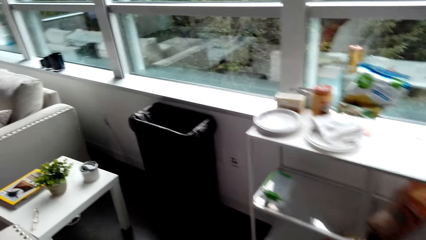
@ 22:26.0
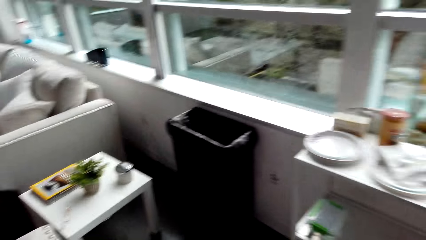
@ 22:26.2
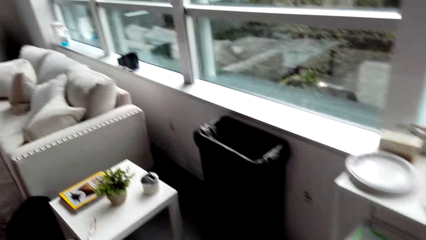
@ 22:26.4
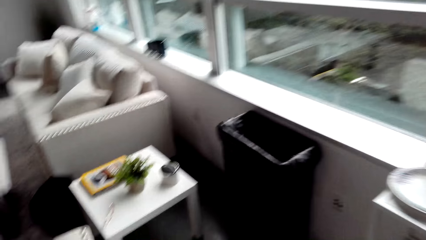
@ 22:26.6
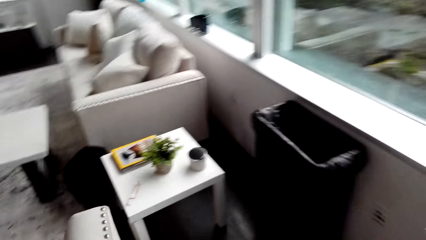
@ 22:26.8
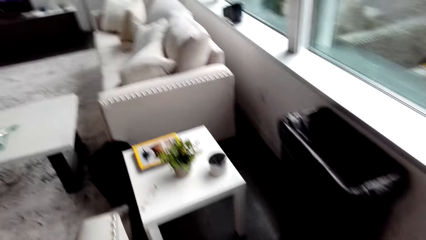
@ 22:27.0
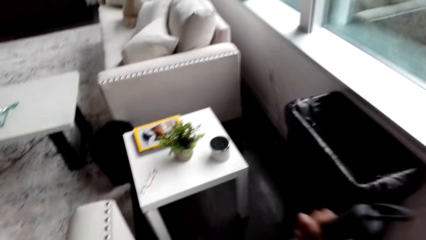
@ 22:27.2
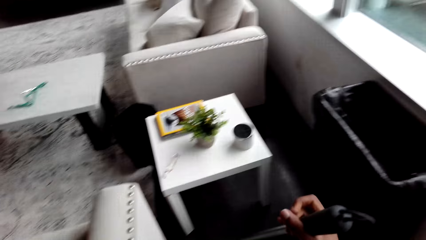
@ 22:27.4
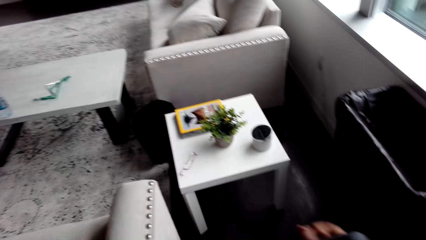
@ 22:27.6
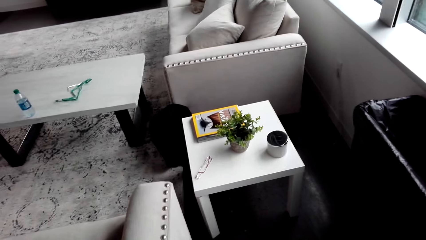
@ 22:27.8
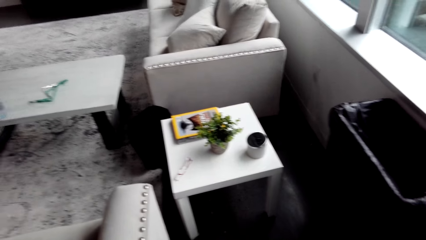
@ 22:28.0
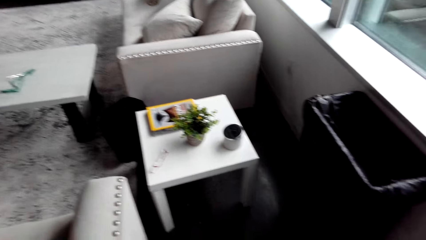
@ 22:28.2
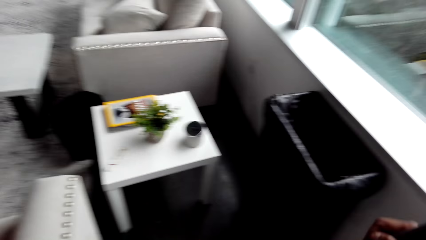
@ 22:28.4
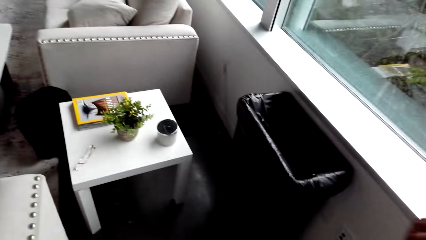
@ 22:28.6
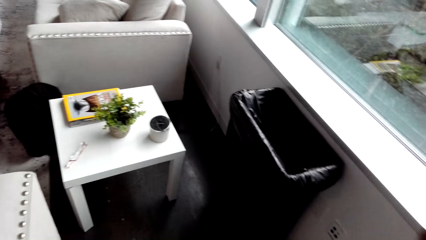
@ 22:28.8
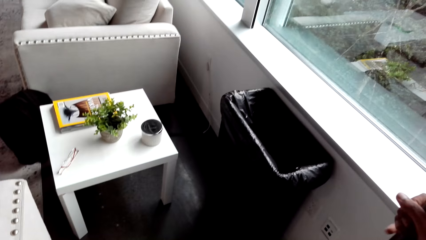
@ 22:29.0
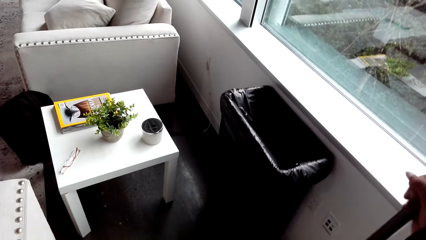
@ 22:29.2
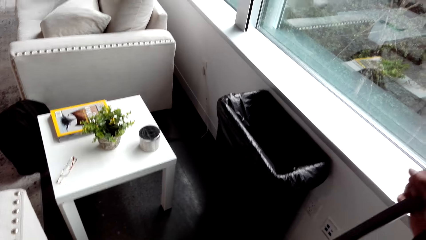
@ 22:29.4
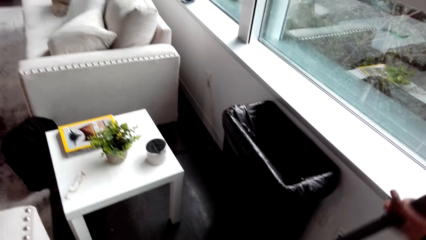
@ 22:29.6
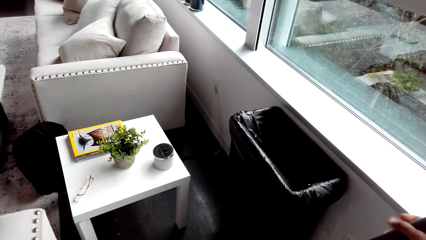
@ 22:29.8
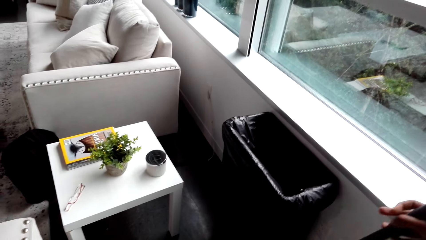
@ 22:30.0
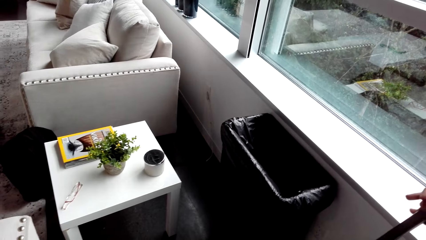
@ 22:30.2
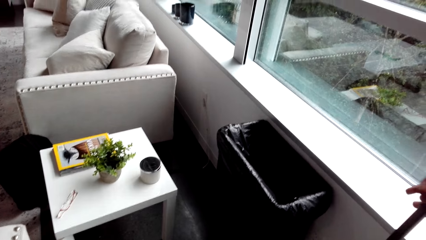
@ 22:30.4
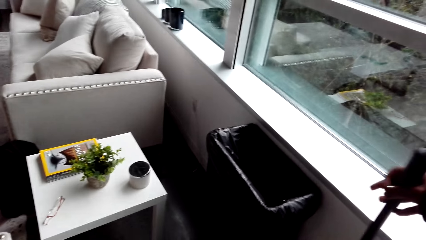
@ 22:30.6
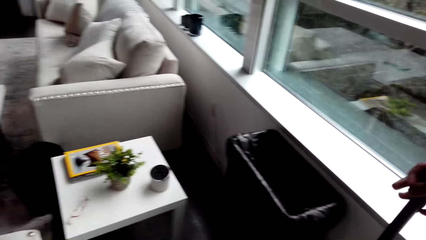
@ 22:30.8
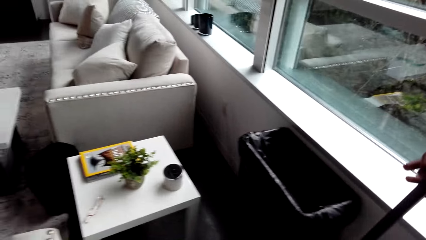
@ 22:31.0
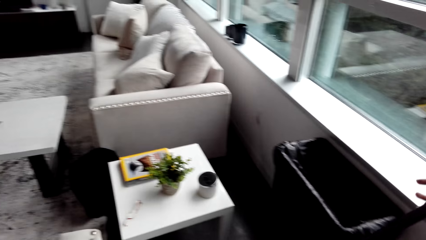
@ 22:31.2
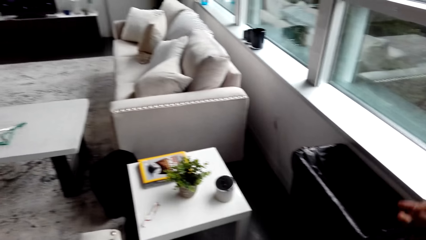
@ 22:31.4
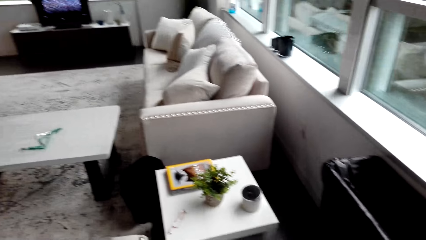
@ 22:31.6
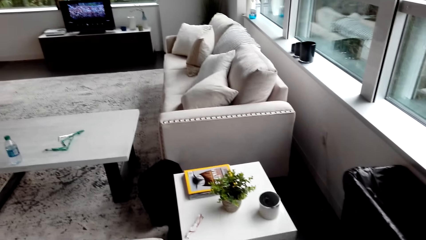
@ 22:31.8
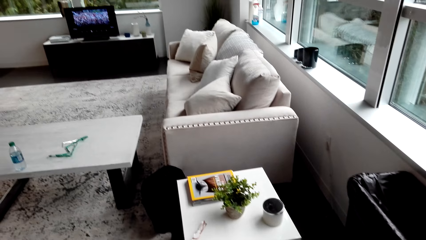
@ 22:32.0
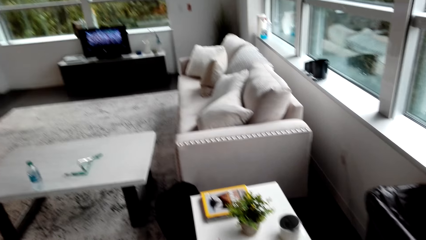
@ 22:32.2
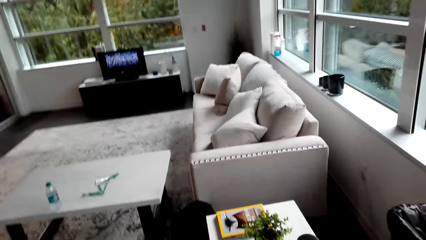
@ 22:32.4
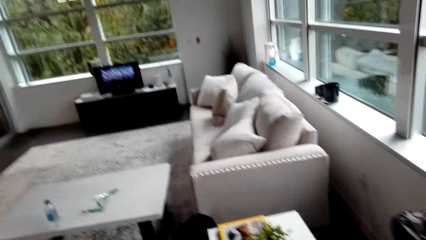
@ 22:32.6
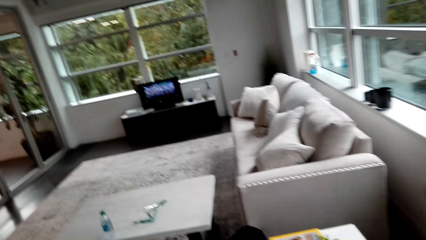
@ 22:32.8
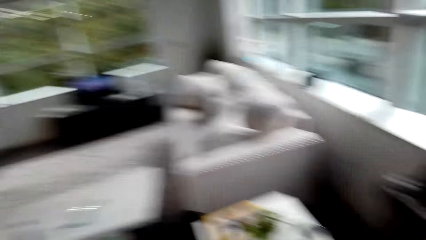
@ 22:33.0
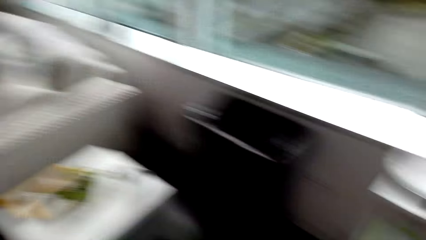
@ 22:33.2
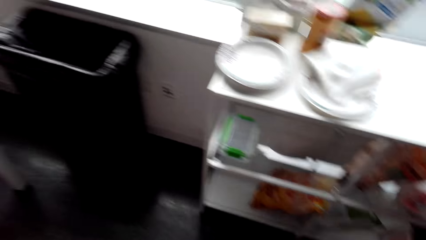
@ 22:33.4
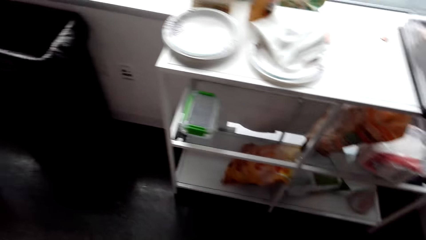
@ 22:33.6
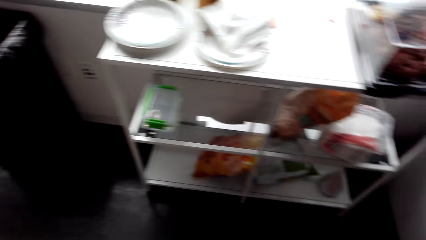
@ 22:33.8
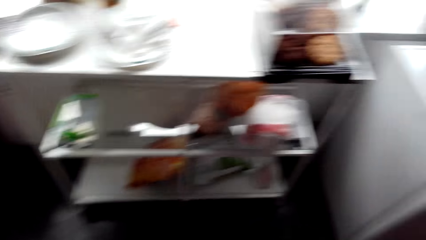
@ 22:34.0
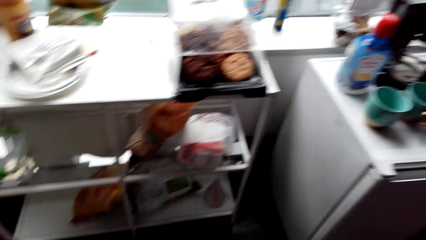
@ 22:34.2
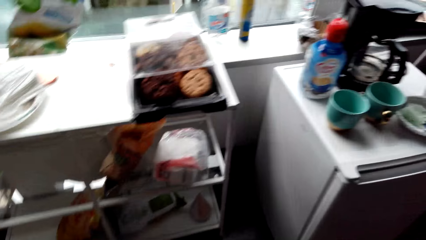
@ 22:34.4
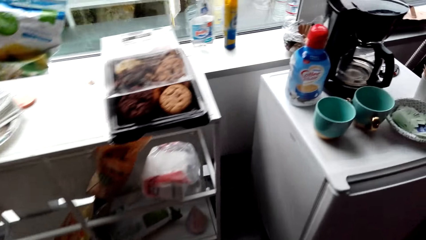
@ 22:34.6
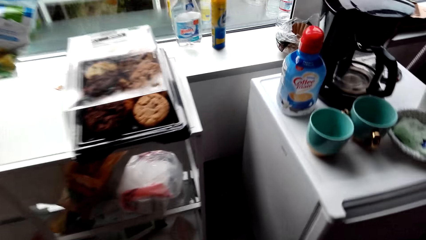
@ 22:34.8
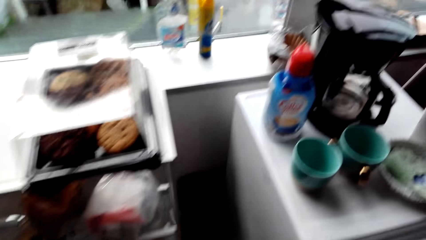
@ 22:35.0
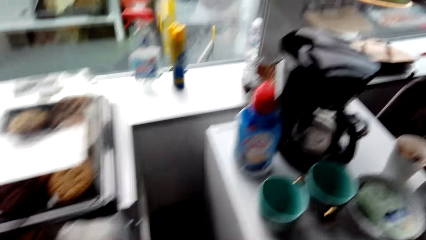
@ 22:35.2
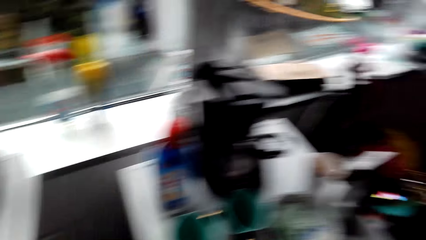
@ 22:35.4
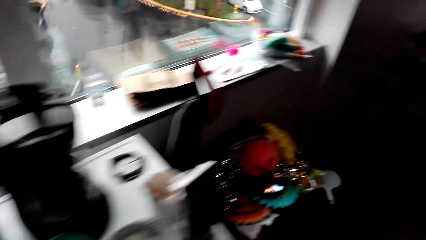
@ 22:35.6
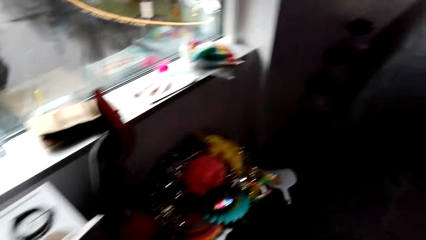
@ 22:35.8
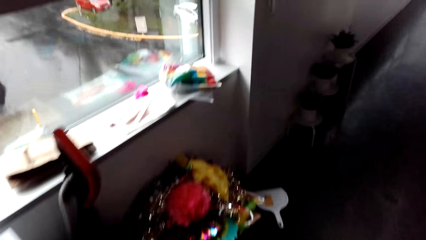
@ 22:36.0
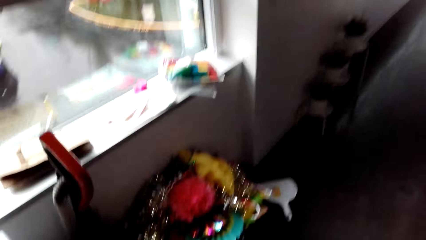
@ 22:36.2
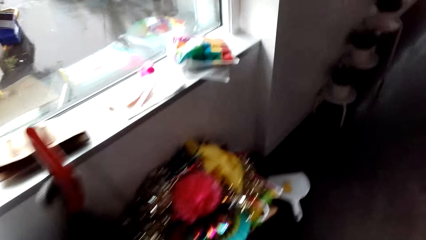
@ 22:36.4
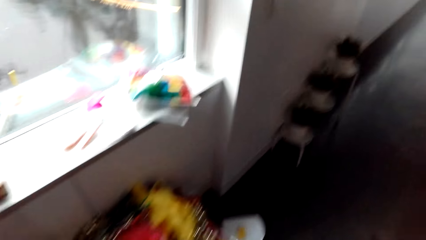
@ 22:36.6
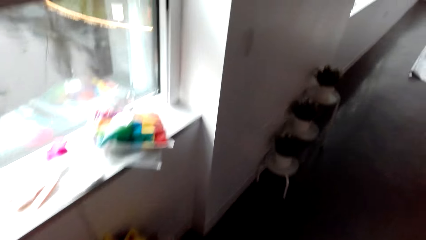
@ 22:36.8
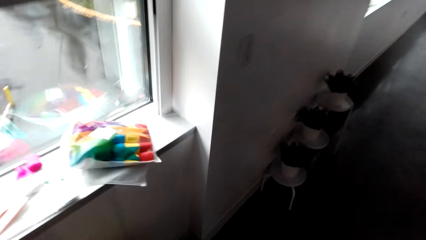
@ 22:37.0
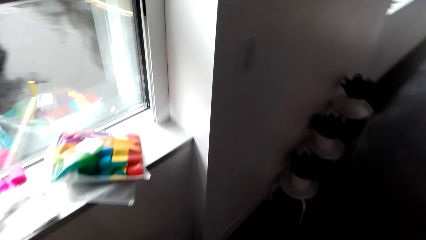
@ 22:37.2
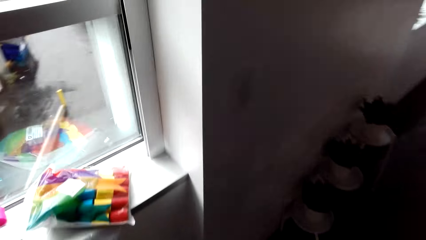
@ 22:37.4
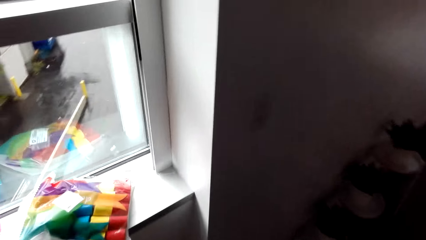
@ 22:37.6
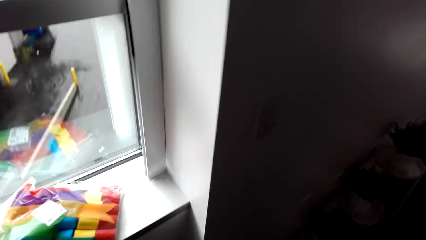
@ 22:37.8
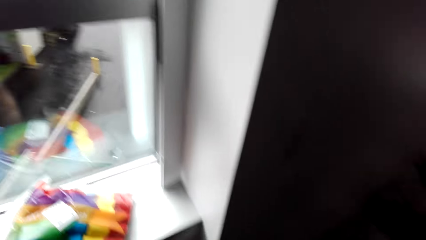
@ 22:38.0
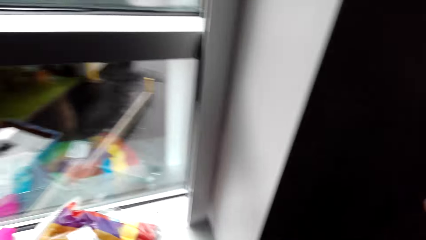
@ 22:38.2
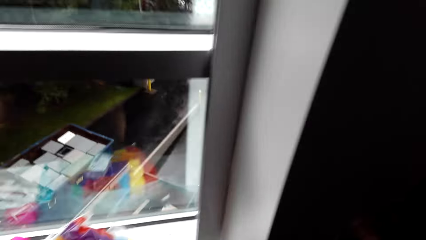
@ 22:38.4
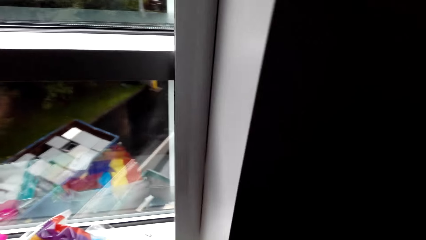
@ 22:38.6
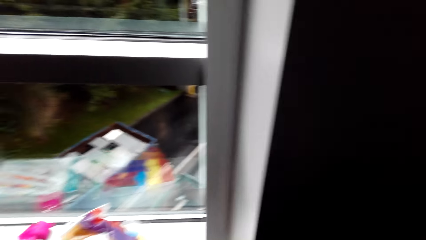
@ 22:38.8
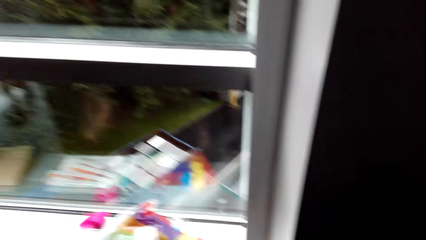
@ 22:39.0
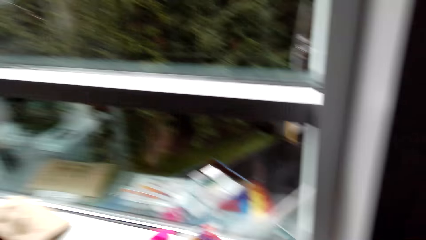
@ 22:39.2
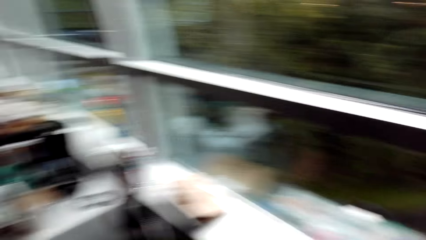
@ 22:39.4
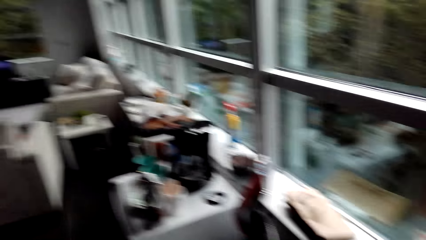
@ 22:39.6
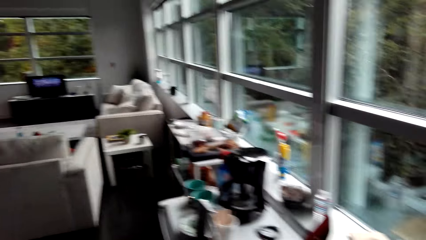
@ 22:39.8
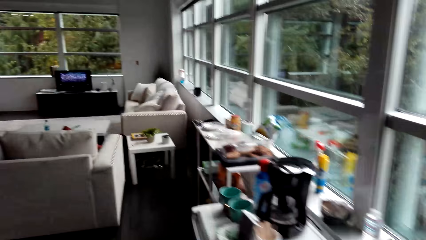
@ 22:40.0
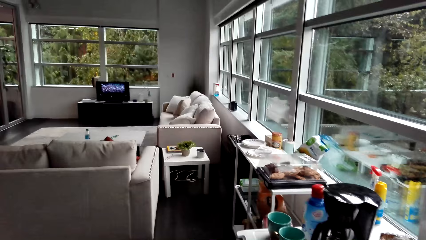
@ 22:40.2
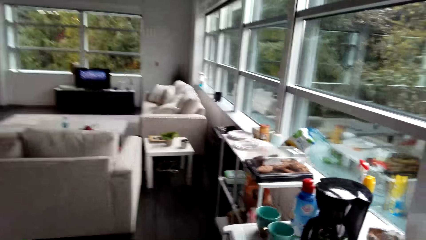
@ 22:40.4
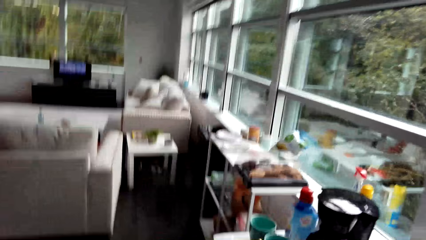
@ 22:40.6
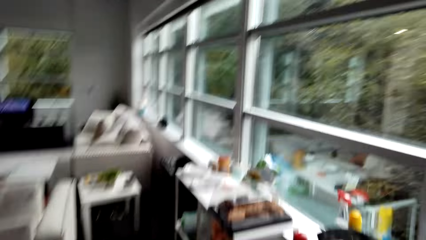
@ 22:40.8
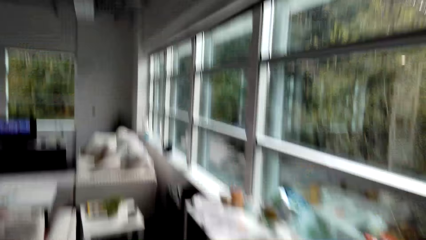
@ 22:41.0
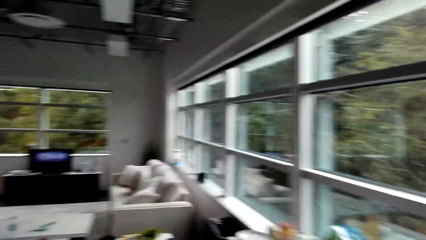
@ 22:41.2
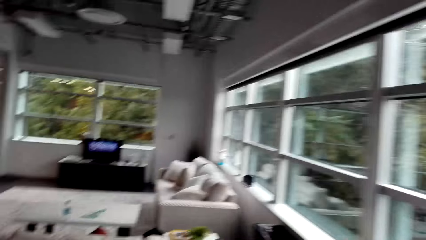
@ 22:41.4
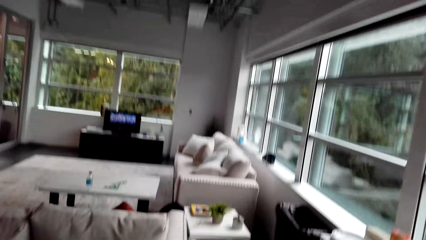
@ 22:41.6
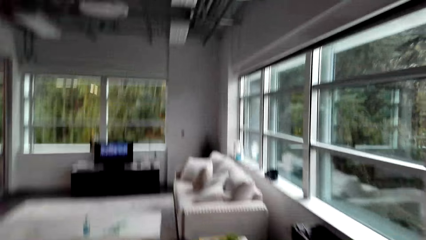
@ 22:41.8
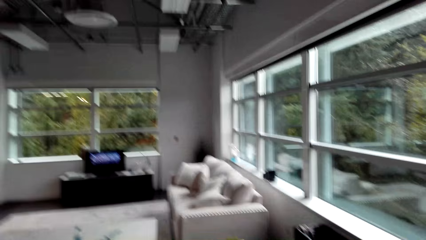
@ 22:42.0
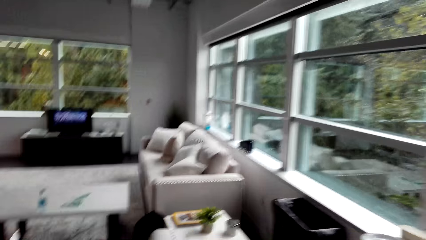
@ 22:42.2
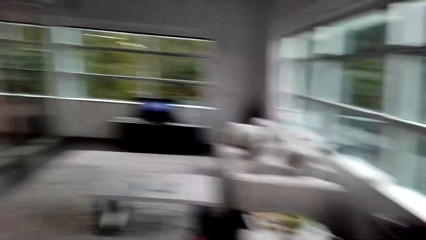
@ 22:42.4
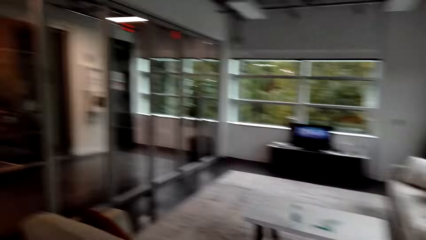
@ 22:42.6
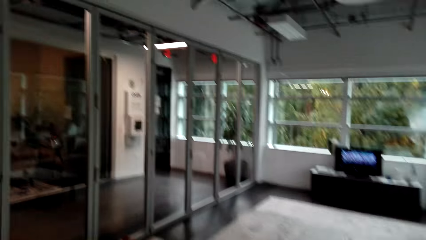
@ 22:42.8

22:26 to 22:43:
The camera wearer sweeps the floor. They walk around.
